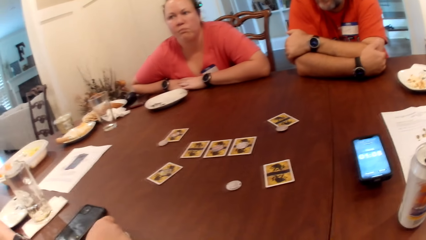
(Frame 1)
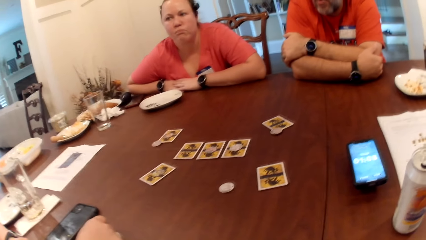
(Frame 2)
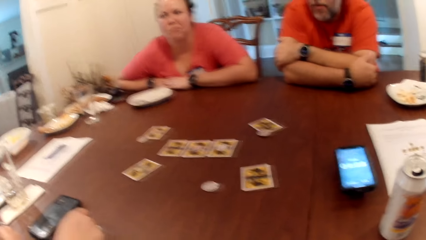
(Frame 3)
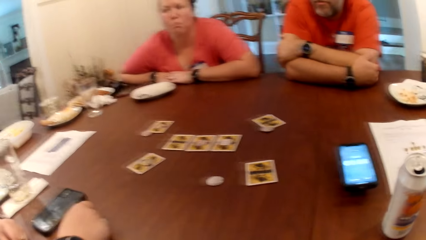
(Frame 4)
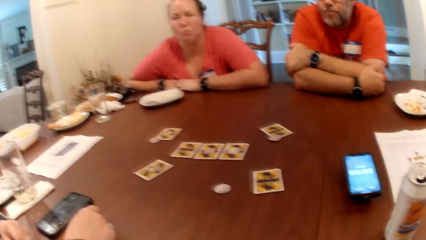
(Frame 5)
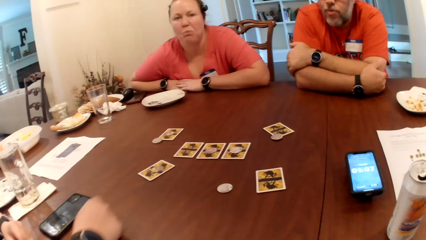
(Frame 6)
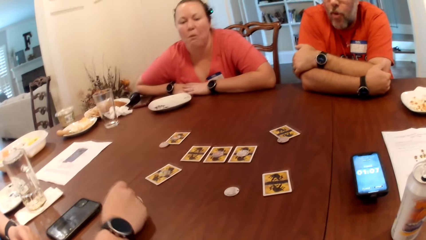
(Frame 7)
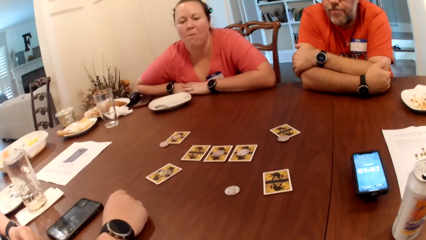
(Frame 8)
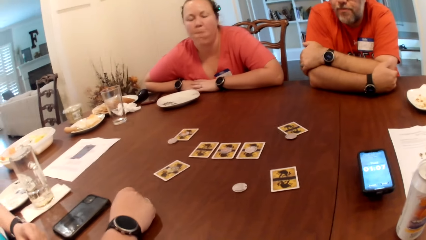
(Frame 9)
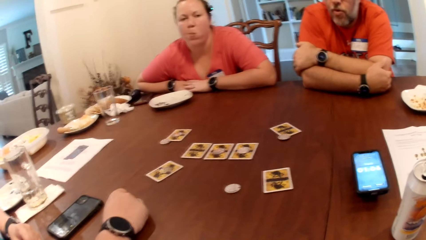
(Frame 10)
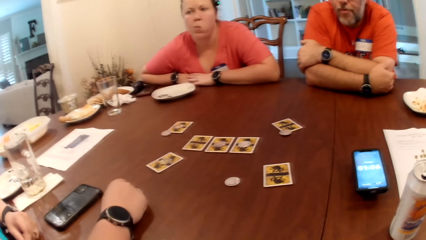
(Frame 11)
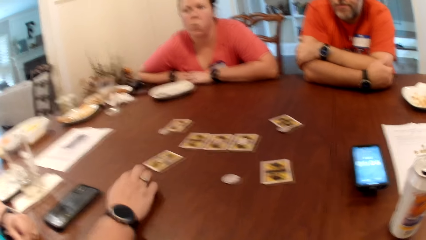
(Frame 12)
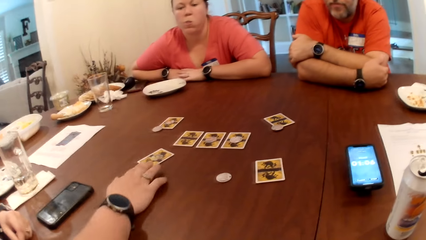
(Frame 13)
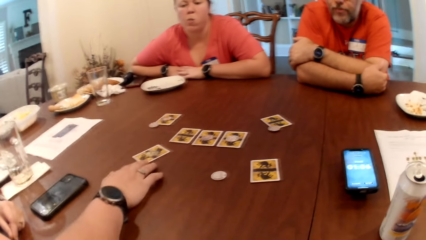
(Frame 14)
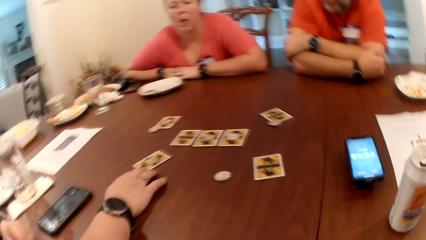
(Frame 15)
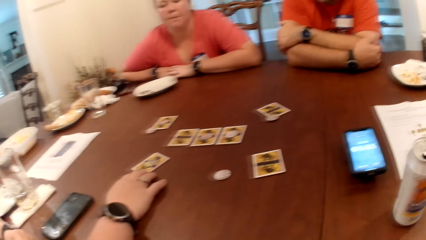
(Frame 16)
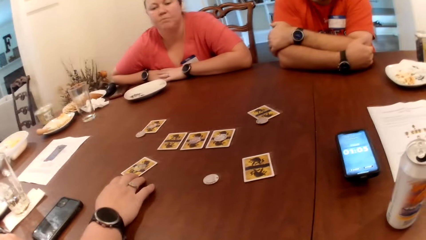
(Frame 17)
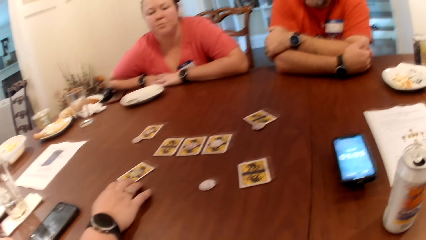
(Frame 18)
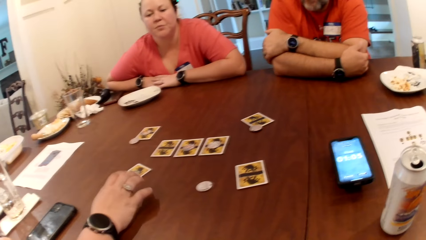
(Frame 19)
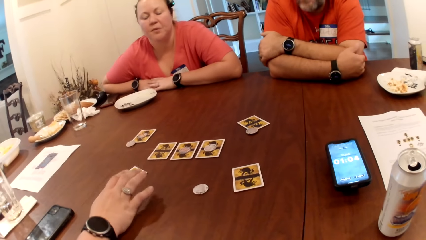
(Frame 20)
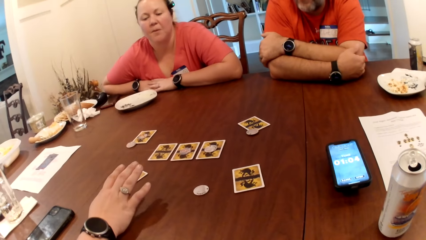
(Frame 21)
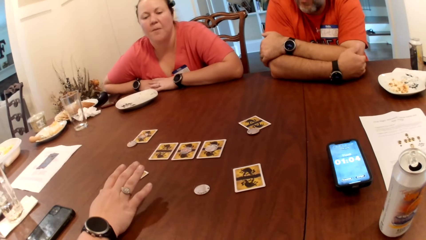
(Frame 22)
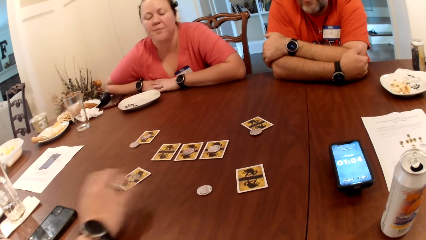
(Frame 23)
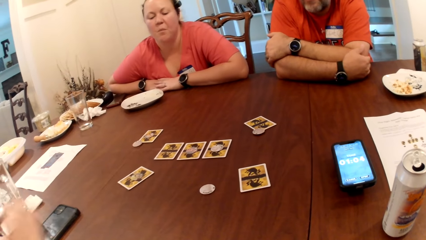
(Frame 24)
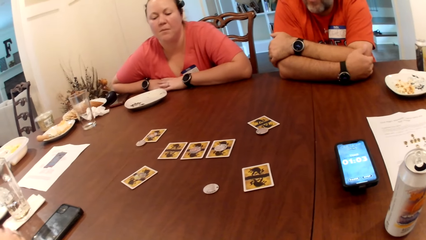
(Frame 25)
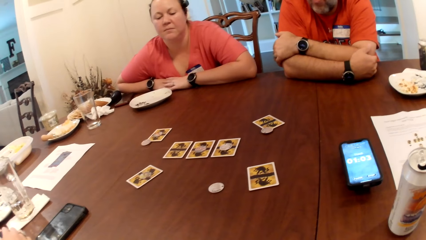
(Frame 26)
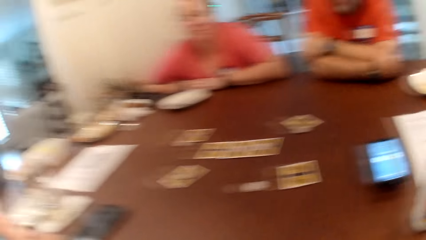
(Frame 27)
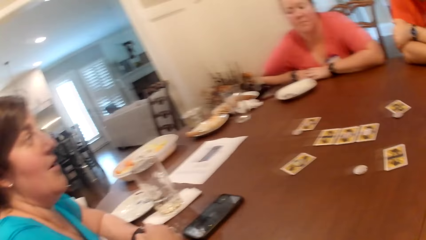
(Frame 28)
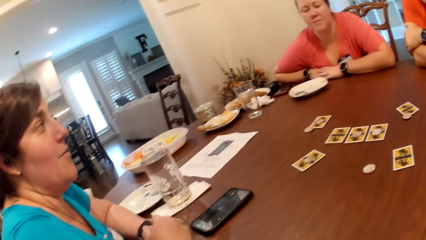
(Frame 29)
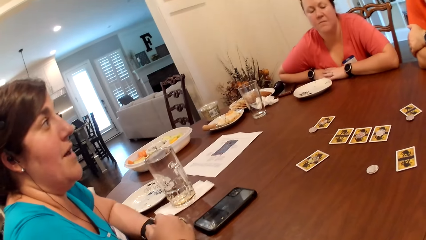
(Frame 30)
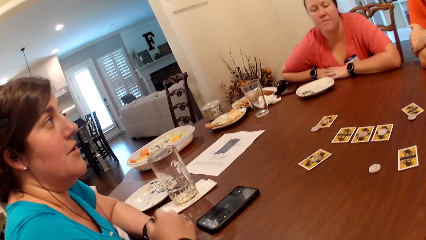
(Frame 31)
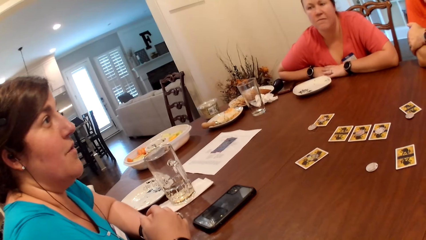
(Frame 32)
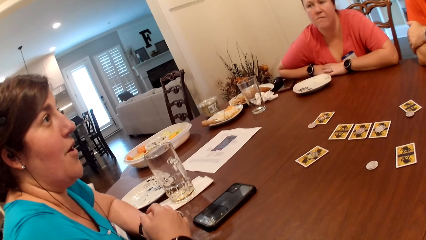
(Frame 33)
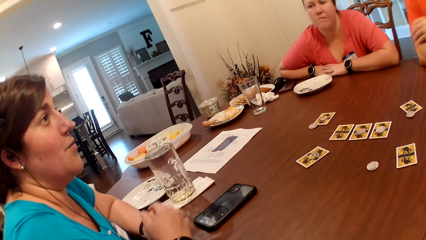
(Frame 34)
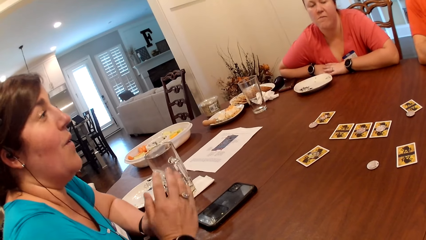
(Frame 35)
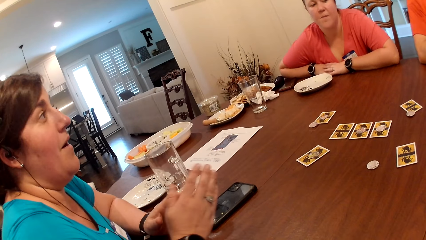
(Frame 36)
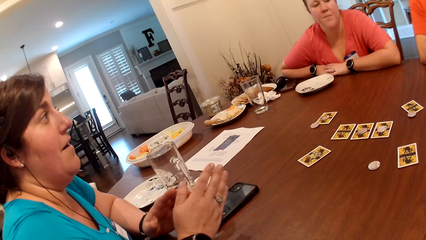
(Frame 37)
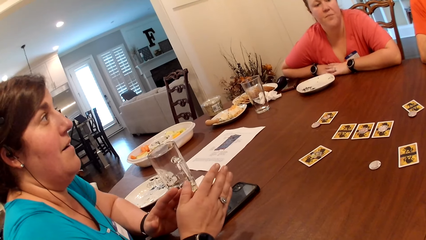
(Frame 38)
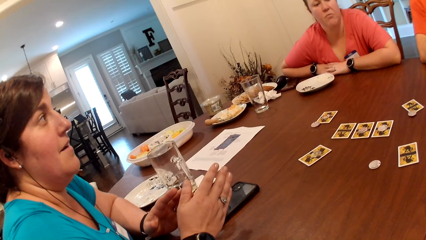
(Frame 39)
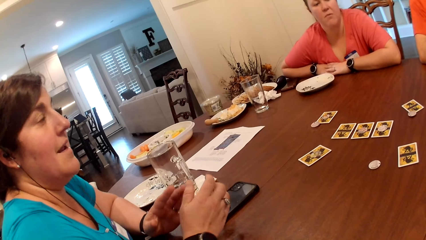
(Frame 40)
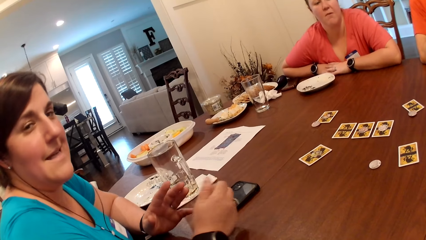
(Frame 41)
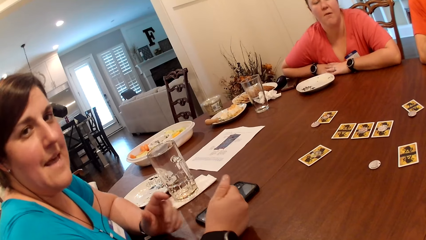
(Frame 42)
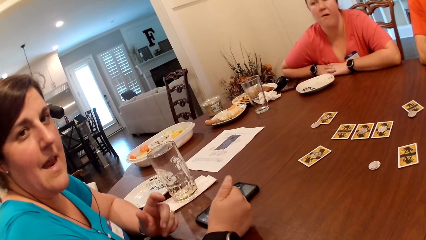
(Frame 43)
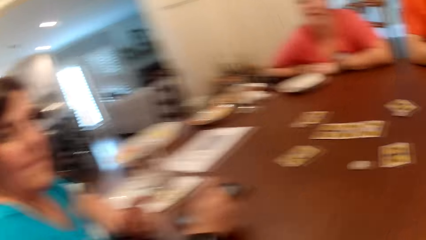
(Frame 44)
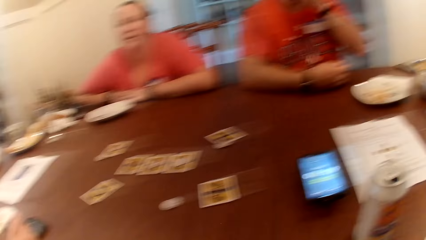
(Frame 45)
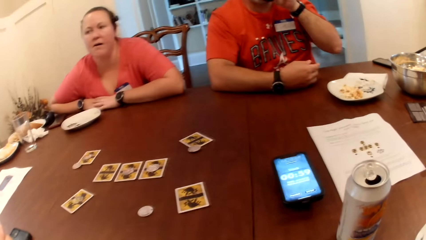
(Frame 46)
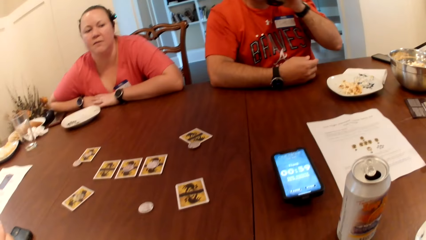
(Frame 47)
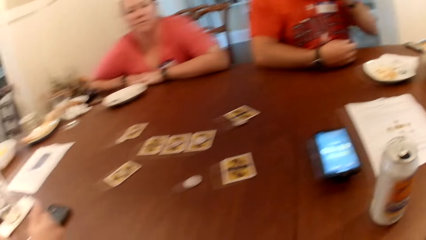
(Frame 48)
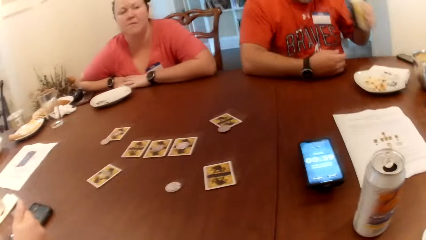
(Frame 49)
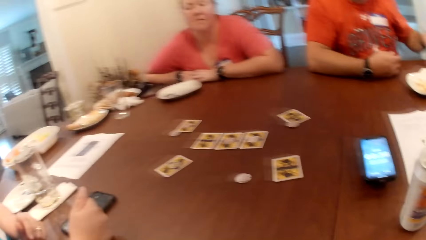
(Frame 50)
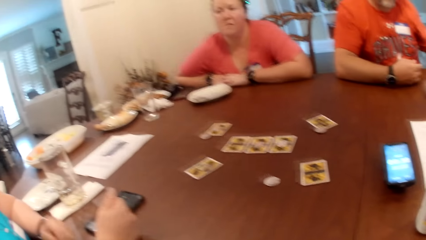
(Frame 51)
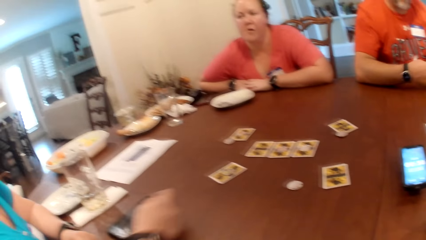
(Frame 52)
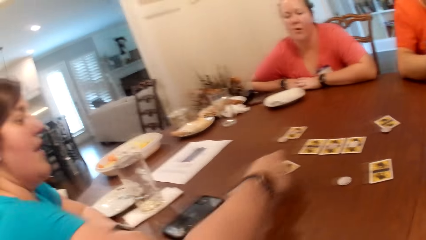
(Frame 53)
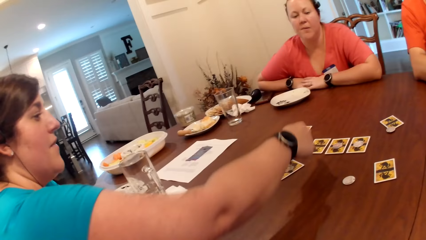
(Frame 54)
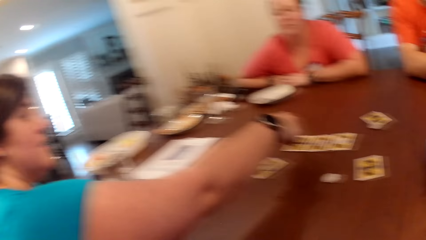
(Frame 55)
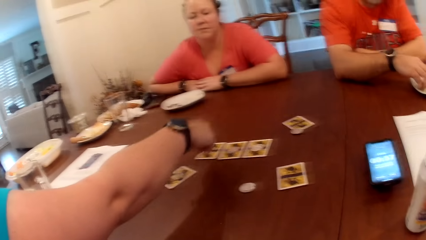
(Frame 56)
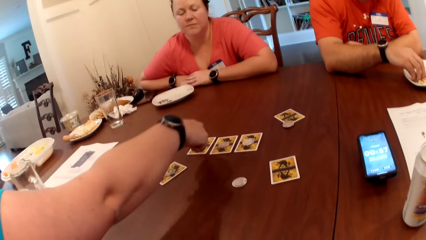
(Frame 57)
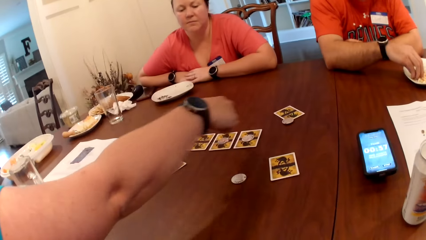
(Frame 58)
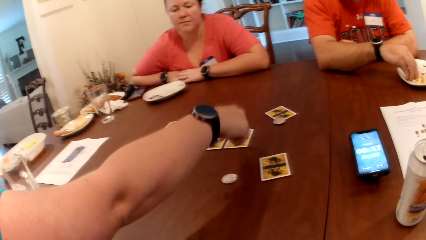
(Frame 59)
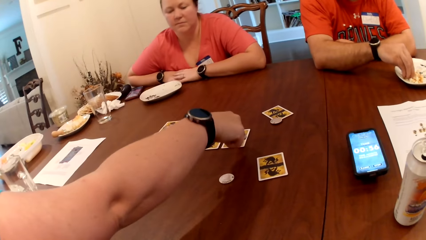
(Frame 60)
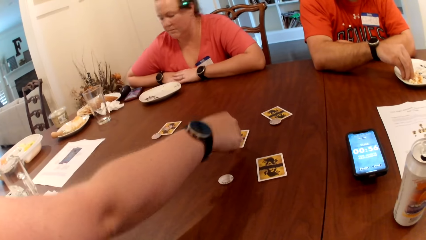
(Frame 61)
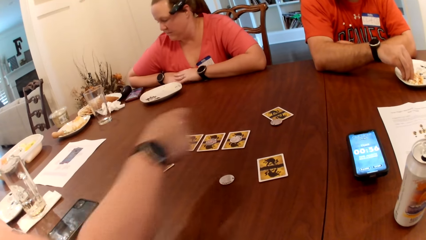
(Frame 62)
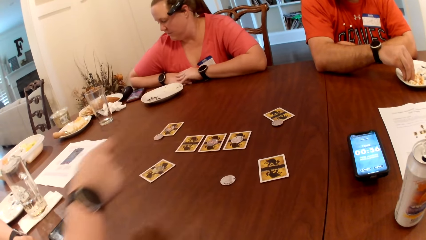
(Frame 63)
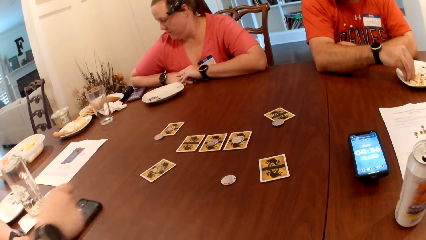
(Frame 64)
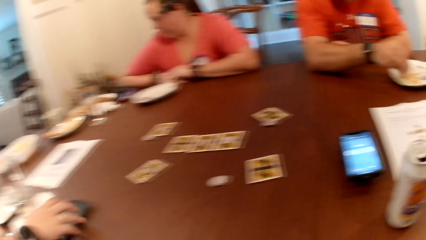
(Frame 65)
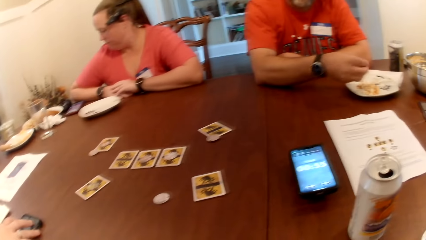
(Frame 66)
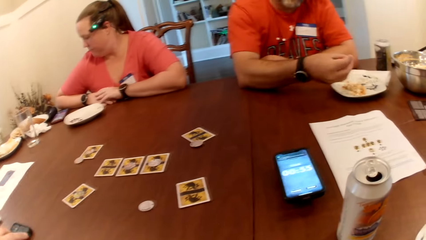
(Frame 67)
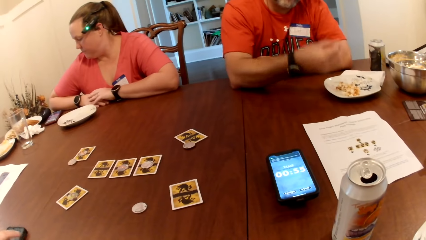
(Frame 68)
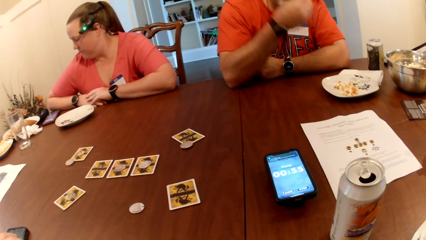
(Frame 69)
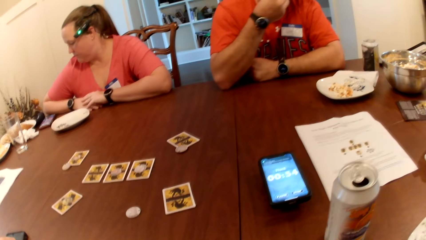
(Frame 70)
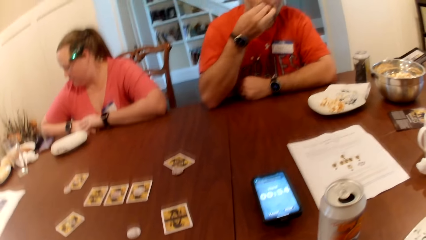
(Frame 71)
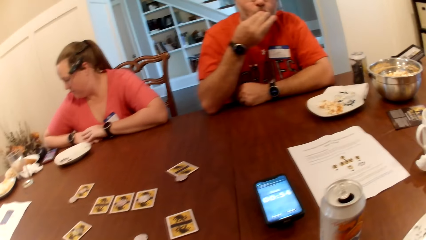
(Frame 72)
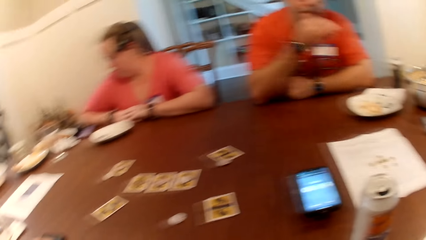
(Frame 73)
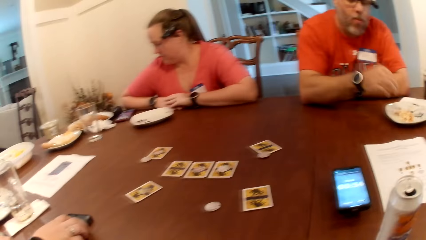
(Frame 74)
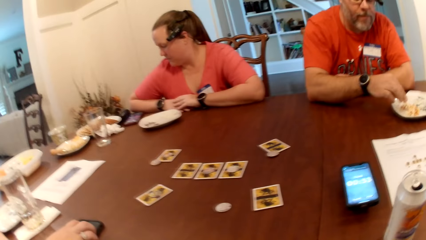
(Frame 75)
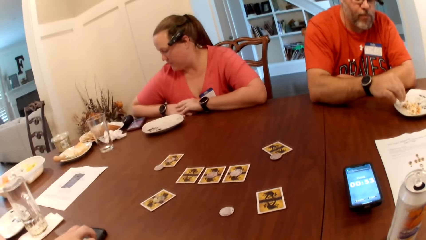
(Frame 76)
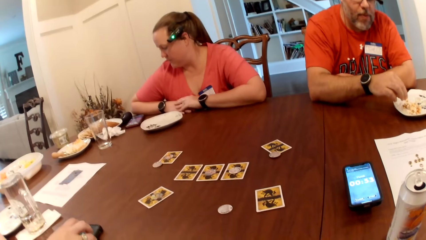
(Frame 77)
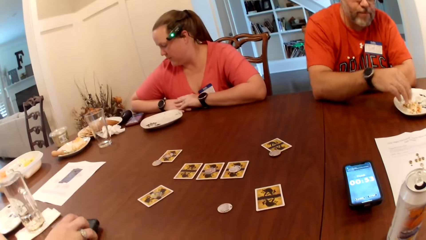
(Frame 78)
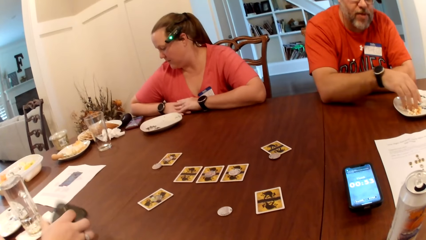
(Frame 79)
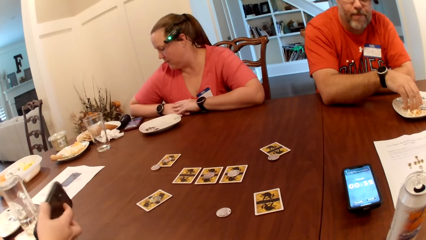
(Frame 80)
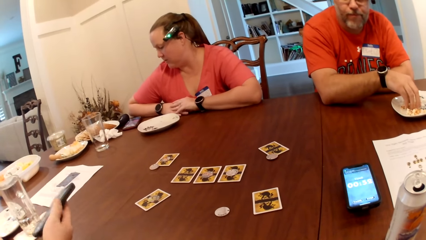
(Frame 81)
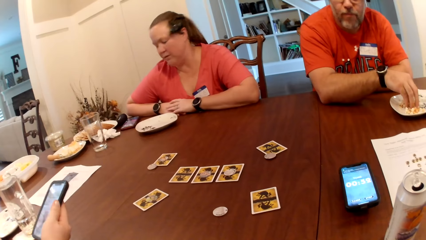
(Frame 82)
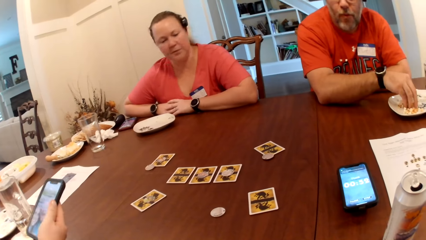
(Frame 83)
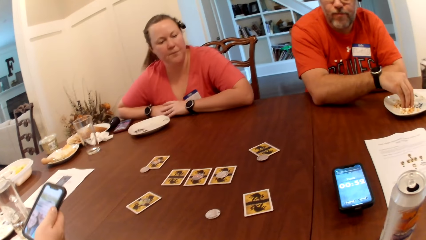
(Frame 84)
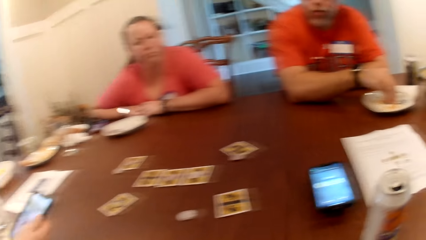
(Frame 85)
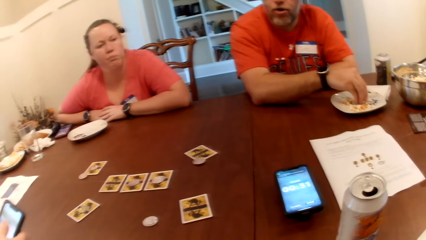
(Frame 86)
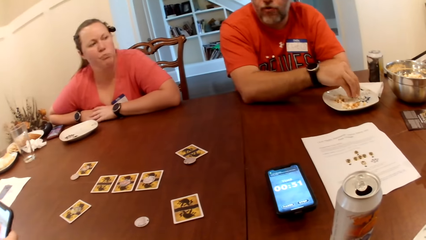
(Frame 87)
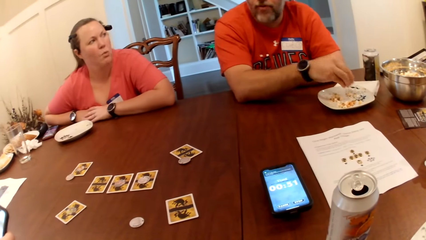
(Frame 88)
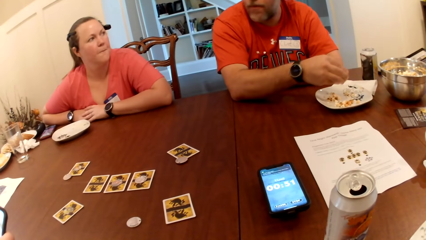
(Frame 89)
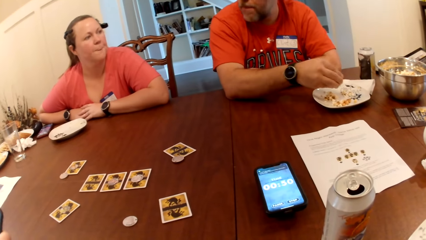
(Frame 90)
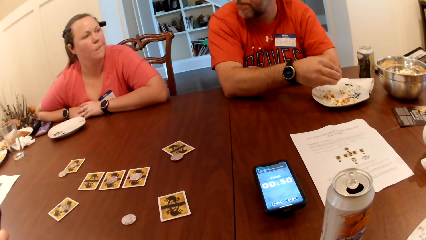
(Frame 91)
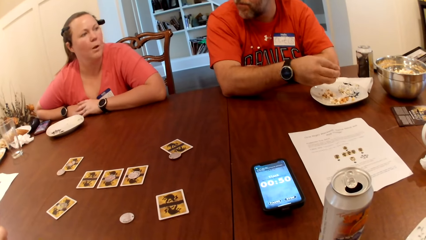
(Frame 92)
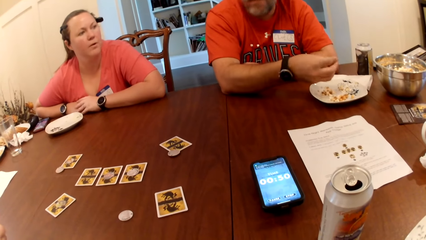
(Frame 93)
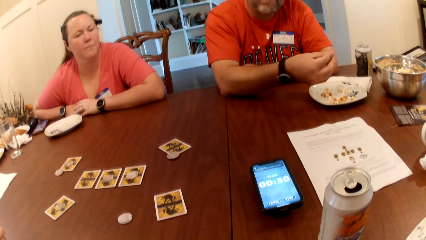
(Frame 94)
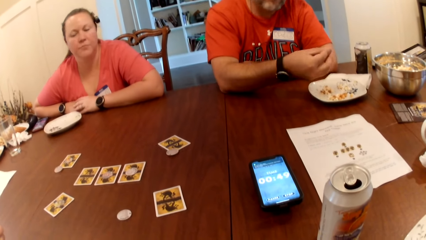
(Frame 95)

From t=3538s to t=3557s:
A woman touches the card on the table with her right hand. The camera wearer looks at the woman. The woman moves the hand. A man drops a can drink in his left hand on the table. The camera wearer points at the card with the finger. The woman points at the cards on the table with her right hand. The man takes the snack or popcorn from the bowl on the table with his right hand into his mouth. The woman touches a phone on the table with her right hand. The man eats the popcorn, takes the popcorn. The woman uses the phone. She picks up the phone on the table with her right hand.
